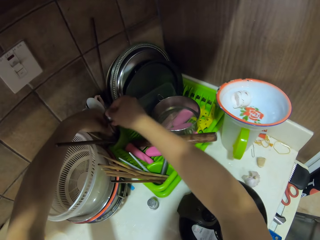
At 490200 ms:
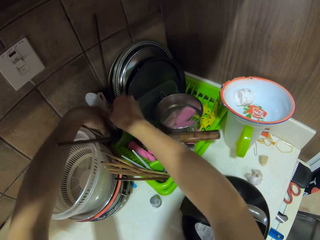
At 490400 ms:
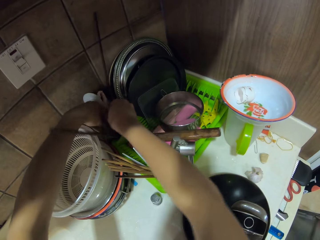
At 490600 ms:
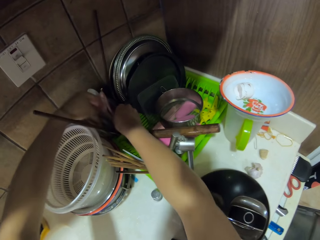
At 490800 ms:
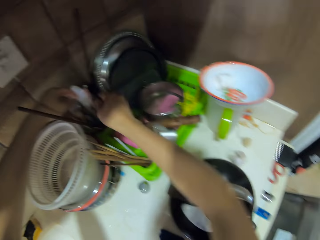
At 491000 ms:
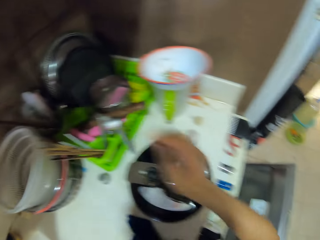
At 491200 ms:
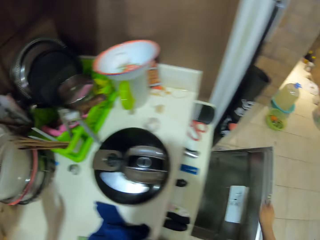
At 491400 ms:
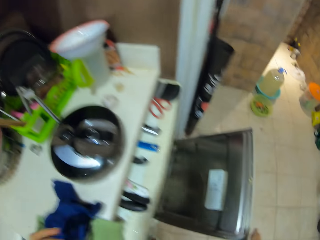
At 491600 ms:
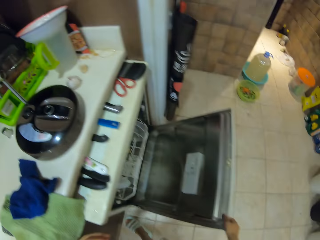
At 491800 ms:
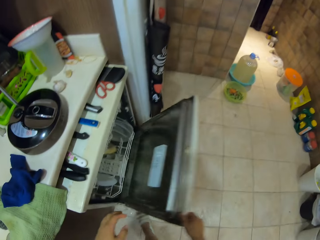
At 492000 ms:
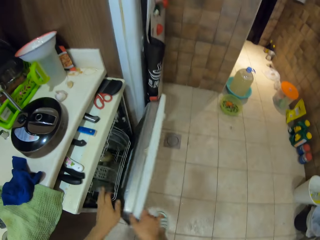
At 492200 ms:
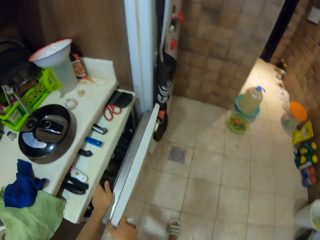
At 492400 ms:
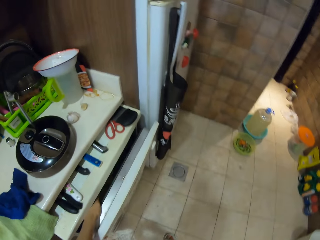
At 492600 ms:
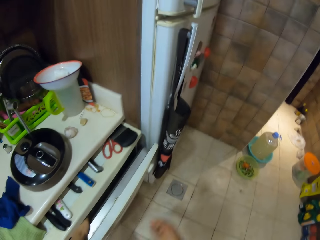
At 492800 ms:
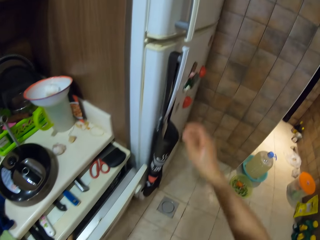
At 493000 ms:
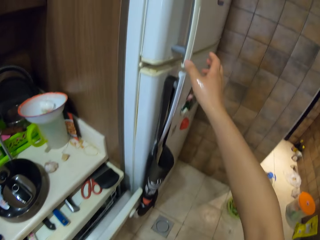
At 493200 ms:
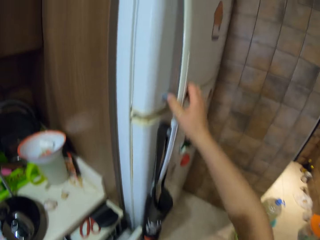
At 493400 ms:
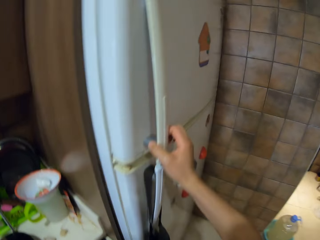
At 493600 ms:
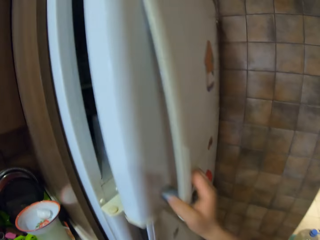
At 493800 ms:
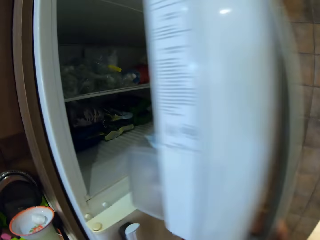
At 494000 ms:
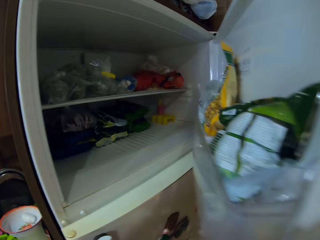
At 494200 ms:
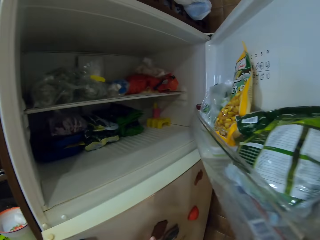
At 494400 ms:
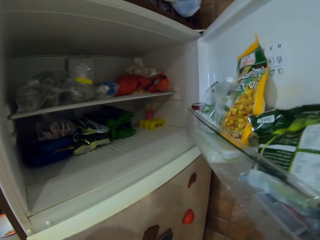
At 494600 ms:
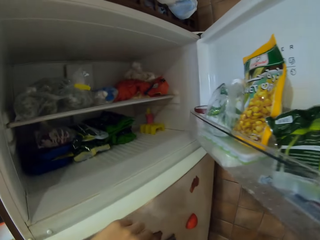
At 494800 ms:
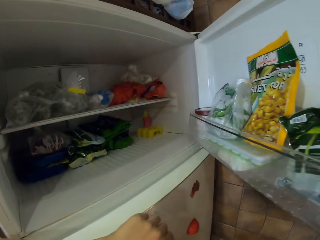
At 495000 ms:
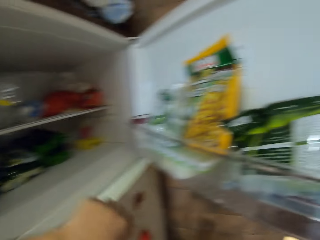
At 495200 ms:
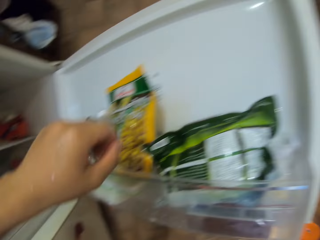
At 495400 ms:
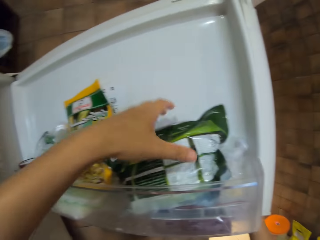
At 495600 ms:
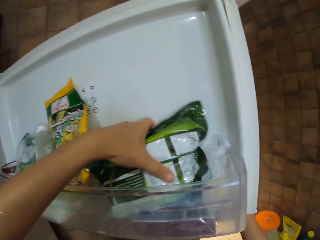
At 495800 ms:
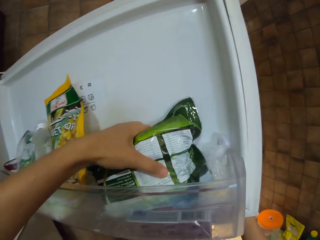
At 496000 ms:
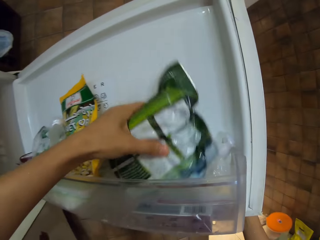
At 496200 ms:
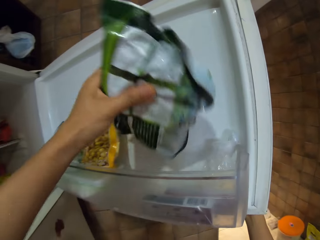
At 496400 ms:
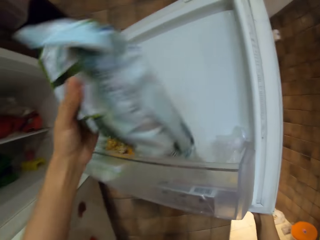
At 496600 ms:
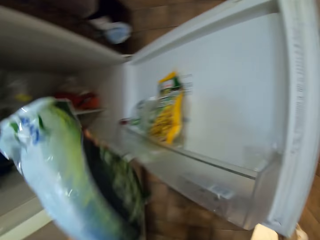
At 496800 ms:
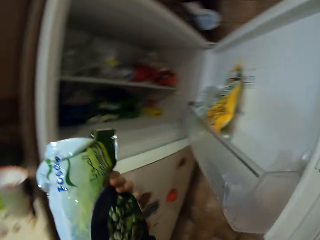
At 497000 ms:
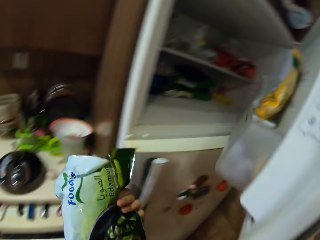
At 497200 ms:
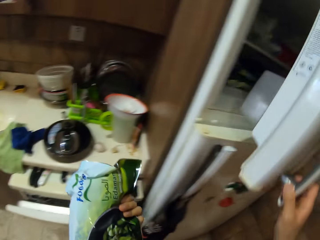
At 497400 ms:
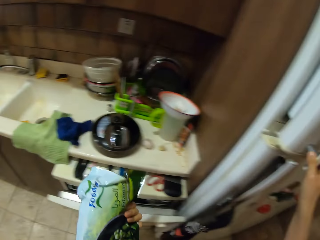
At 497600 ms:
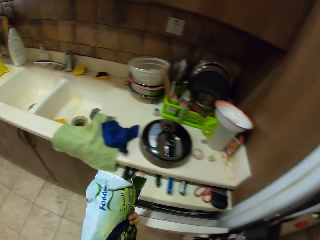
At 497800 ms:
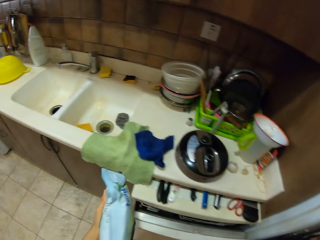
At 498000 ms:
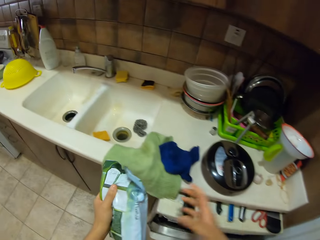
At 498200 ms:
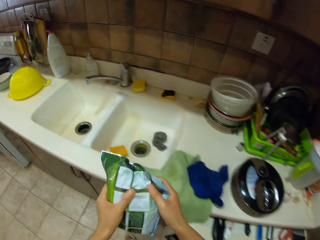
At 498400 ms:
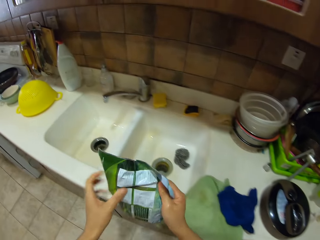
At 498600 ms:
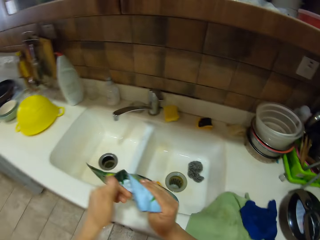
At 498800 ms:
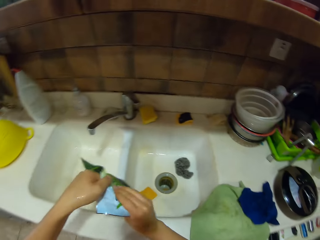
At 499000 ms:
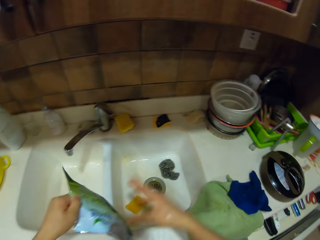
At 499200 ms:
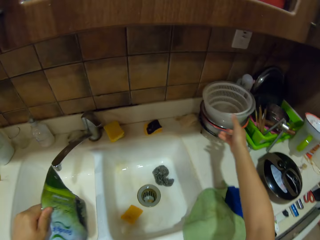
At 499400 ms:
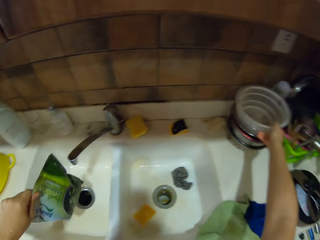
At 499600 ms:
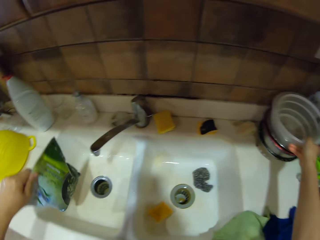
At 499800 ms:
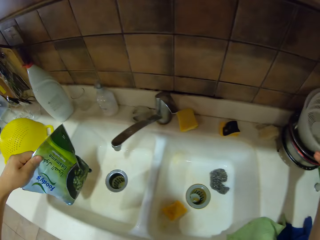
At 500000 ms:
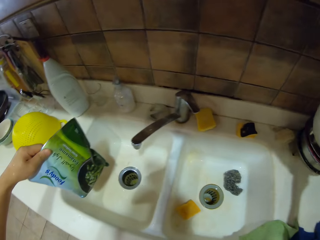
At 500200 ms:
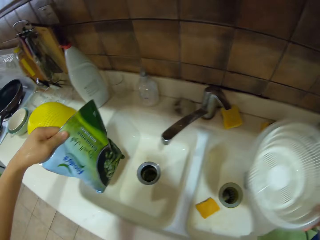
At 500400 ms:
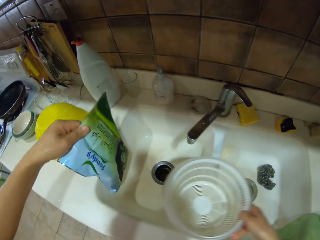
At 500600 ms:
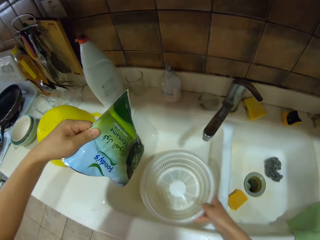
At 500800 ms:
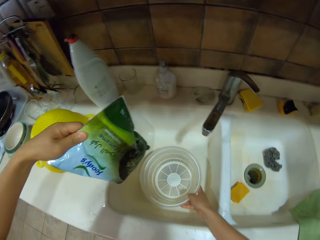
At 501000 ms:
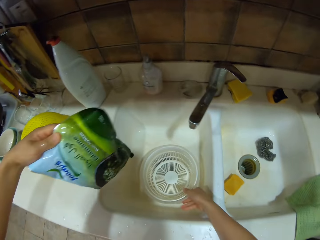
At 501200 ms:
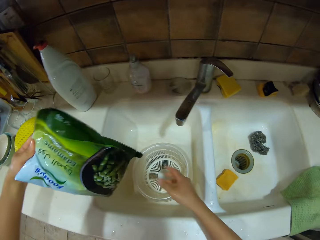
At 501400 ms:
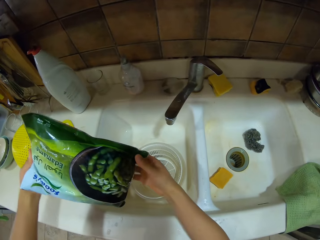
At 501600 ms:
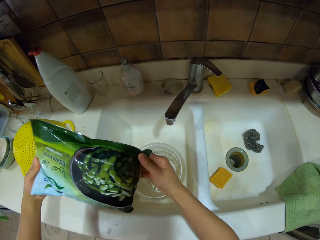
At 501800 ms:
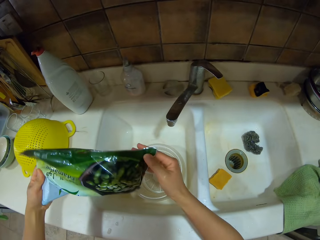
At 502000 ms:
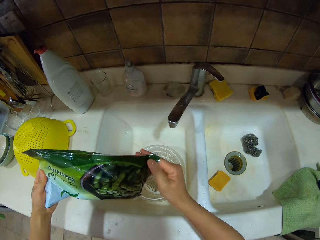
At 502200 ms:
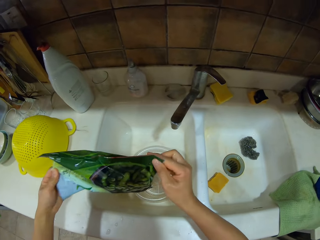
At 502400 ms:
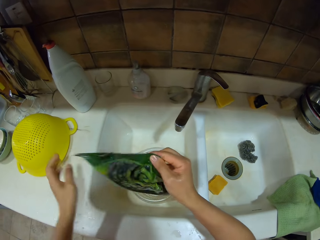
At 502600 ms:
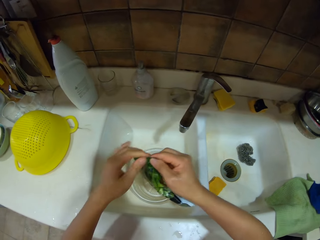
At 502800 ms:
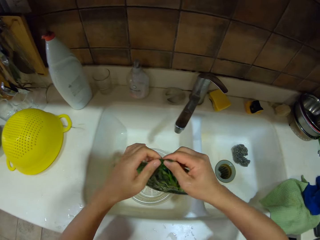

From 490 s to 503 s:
The camera wearer places the spoon on the rack. They turn around the room. They close the cabinet. They open the fridge. They pick the green beans pack. They close the fridge. They walk around the room. They pick the bowl or sieve strainer. They place the bowl in the sink.

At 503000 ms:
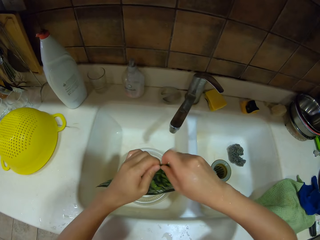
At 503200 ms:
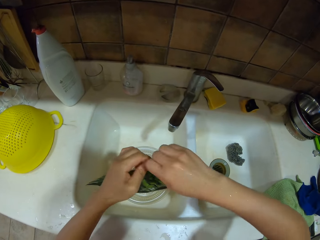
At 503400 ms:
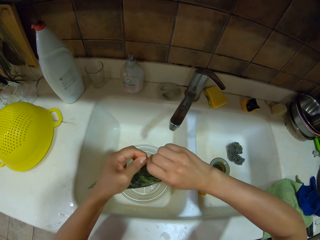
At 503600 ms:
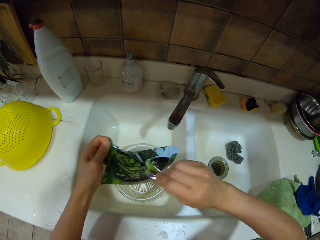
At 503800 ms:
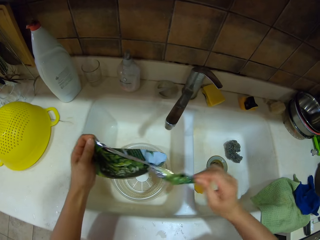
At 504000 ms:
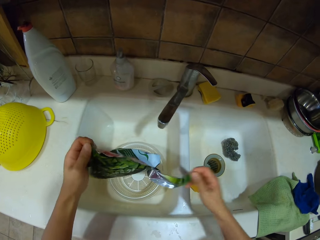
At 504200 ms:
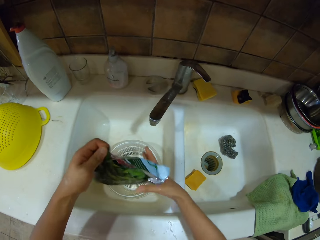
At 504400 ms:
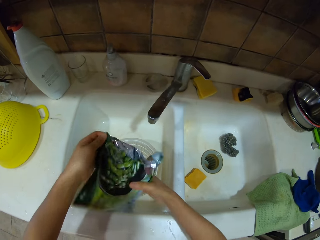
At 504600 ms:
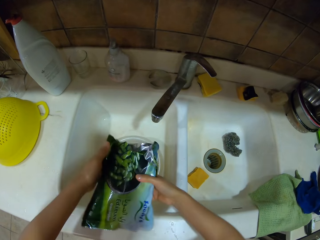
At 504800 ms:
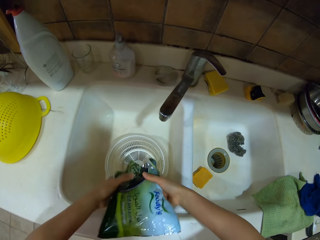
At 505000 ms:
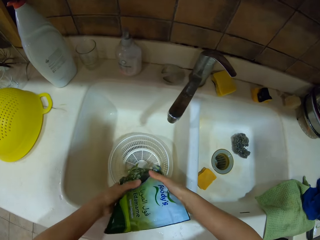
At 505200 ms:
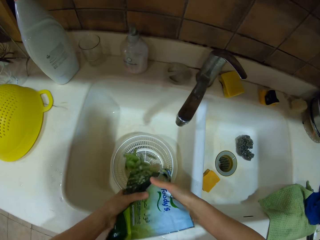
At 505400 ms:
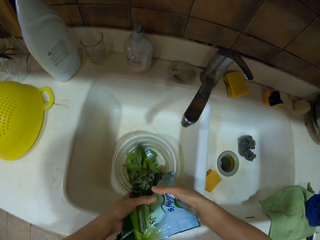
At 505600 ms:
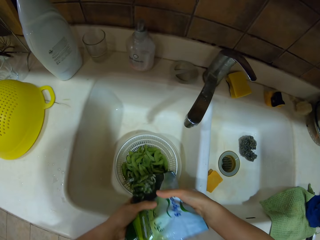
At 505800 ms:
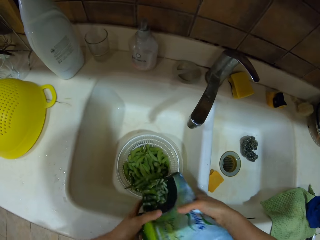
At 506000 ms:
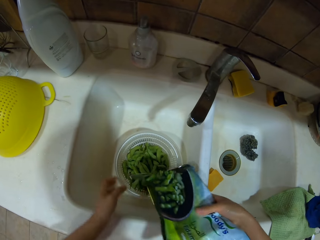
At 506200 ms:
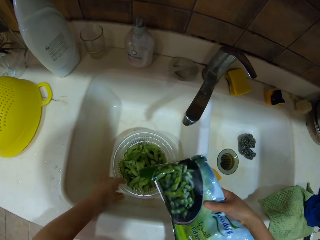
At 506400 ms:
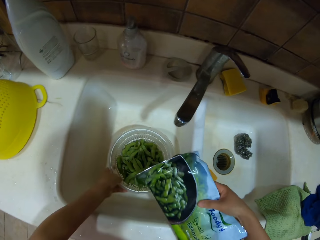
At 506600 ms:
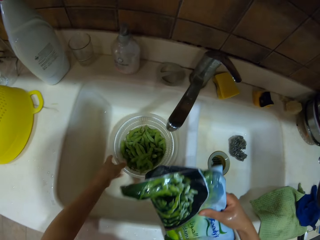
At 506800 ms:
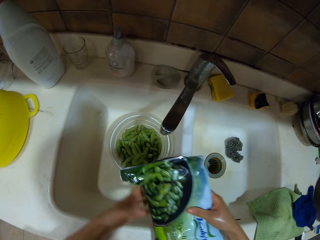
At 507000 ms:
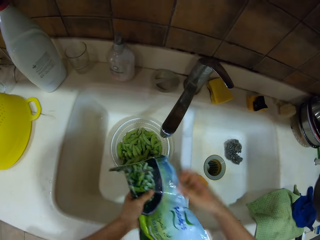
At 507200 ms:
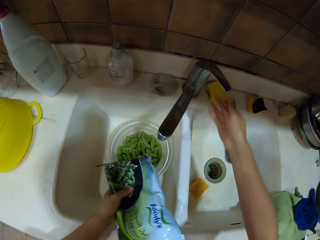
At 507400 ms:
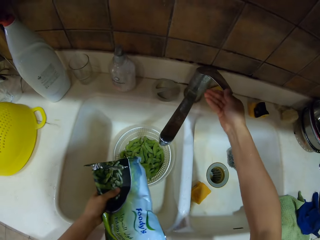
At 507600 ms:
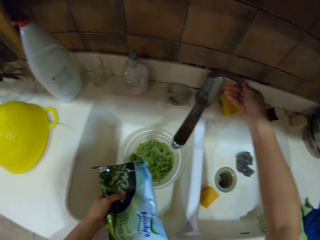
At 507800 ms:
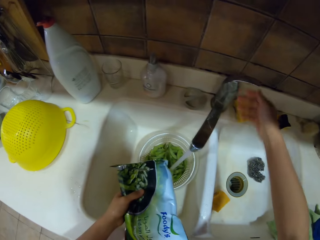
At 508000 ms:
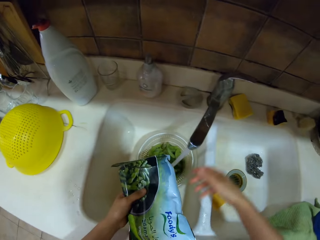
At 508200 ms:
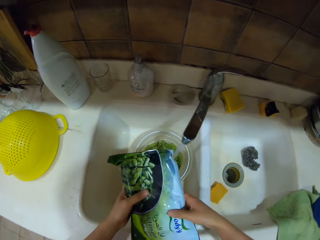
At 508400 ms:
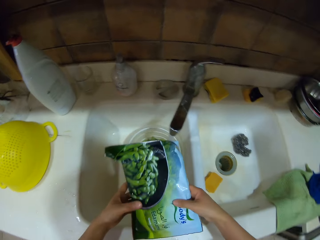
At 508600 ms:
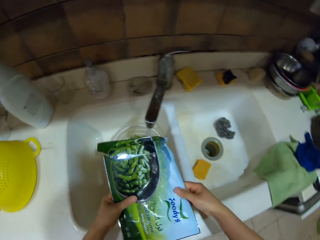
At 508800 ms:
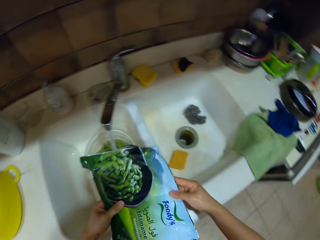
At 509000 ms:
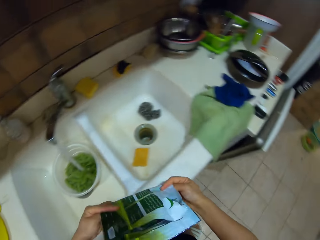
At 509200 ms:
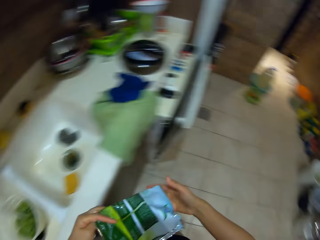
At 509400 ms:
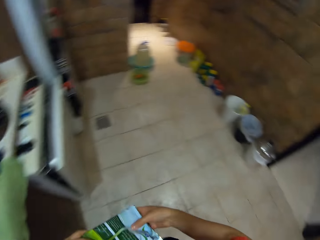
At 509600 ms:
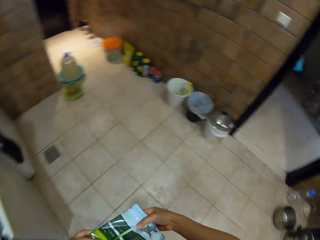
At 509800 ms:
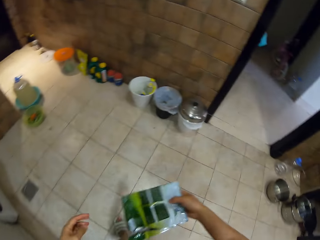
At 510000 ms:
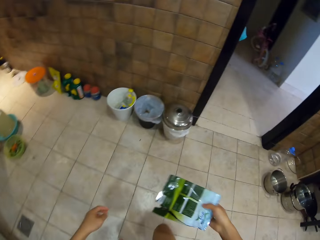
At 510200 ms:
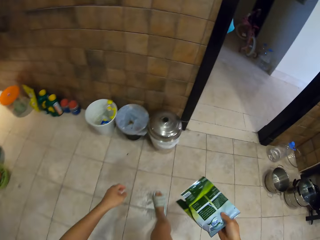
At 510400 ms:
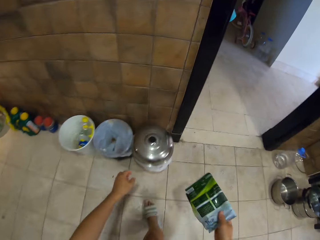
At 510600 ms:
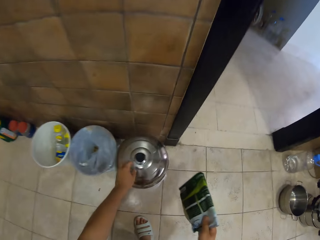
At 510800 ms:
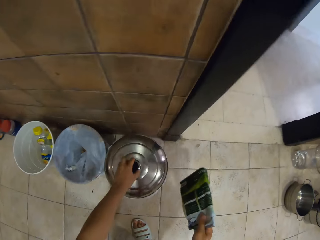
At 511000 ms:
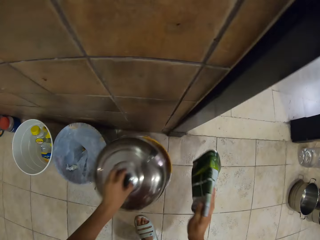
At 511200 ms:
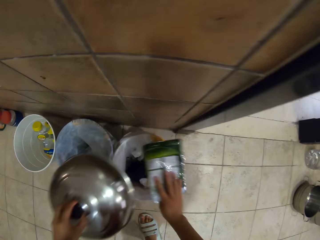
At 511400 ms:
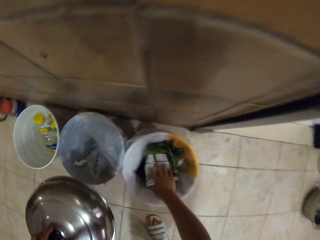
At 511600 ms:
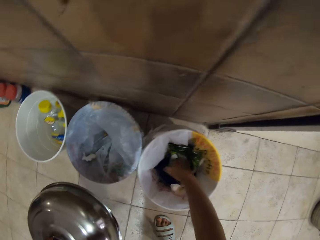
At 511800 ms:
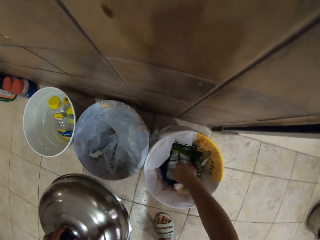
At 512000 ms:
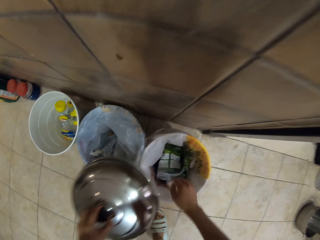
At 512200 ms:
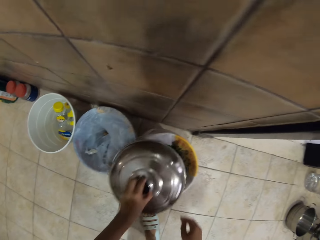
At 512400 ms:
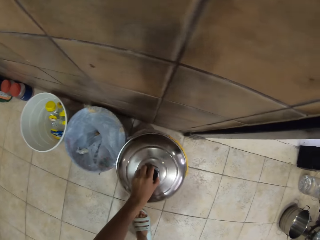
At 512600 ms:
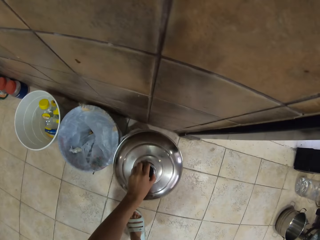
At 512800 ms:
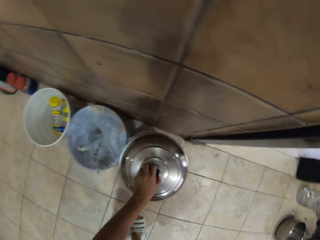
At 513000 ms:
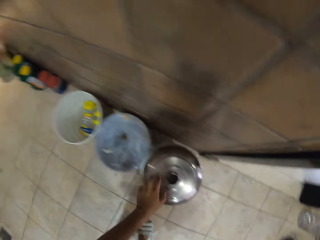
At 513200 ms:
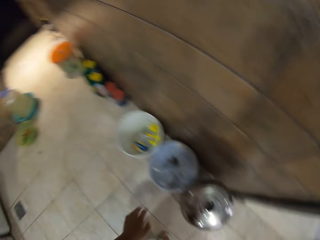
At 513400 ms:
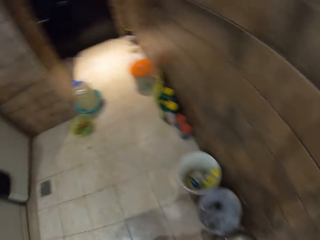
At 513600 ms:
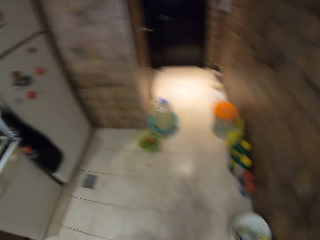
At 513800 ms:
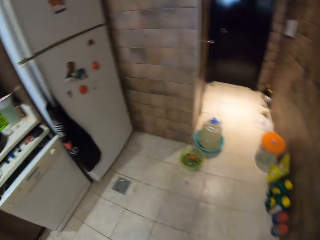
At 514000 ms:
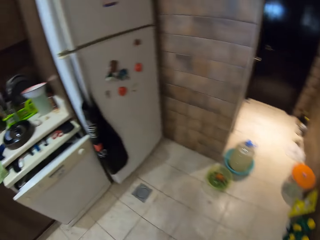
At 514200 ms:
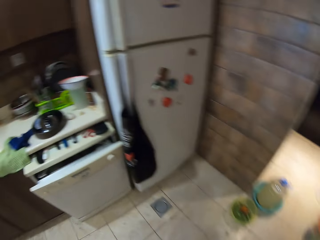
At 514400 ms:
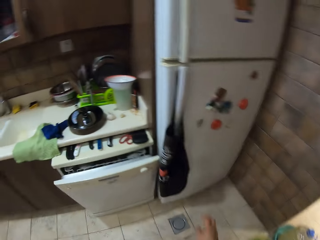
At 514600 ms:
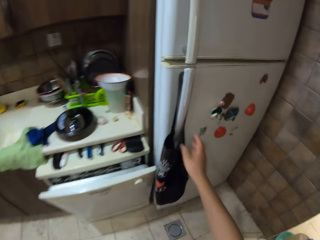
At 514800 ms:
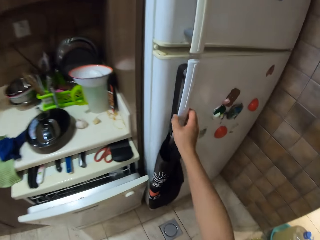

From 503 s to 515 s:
The camera wearer tears the plastic pack. They pour the green beans on the bowl. They open the water tap. They fold the plastic pack. They walk around the room. They lift the dustbin cover. They throw the plastic pack in the trash bin. They cover the dustbin. They walk around the room.
